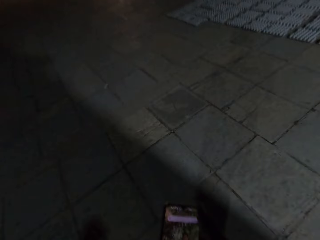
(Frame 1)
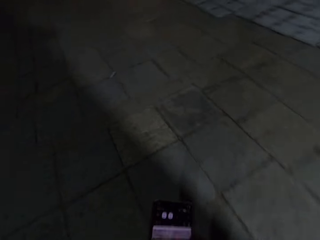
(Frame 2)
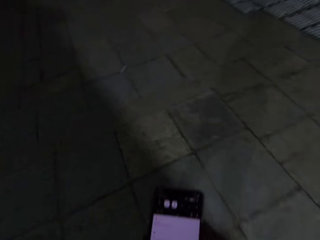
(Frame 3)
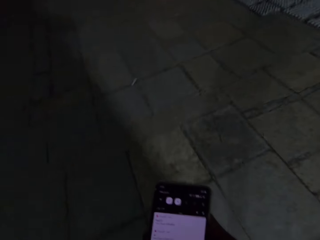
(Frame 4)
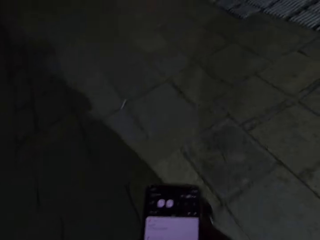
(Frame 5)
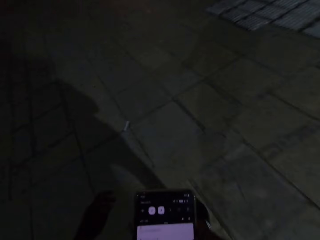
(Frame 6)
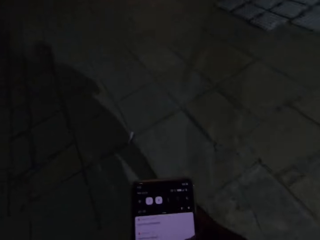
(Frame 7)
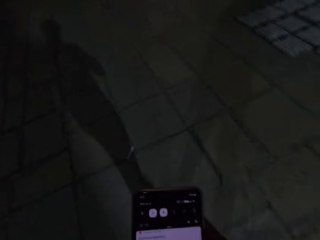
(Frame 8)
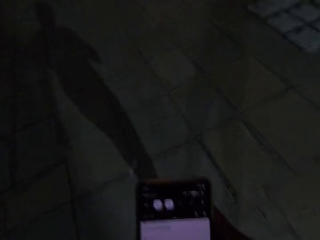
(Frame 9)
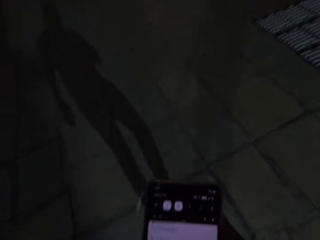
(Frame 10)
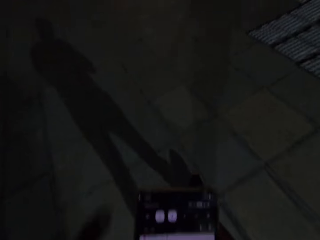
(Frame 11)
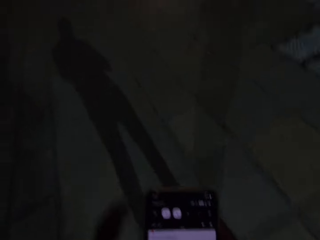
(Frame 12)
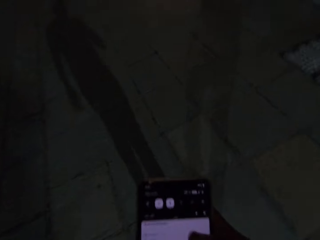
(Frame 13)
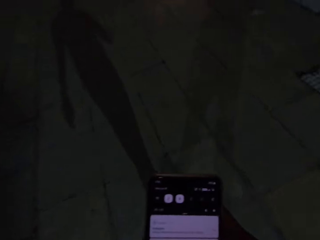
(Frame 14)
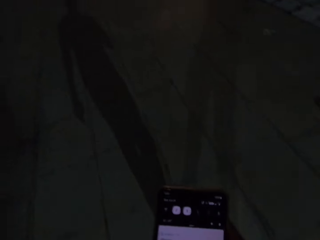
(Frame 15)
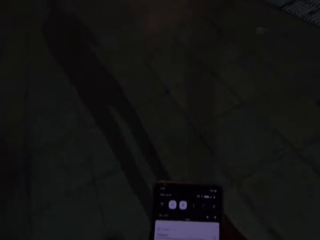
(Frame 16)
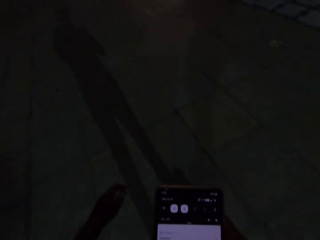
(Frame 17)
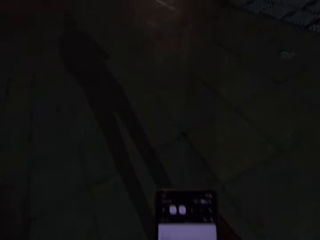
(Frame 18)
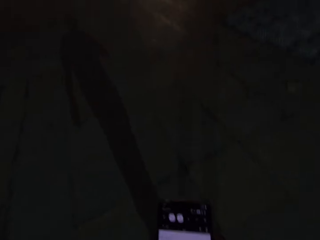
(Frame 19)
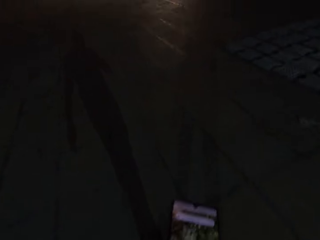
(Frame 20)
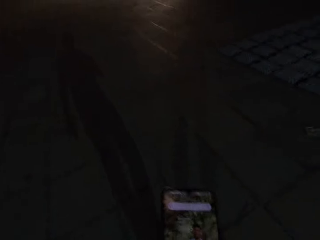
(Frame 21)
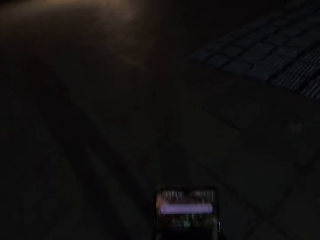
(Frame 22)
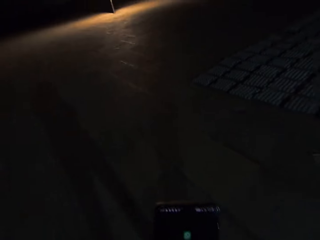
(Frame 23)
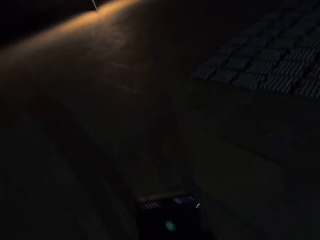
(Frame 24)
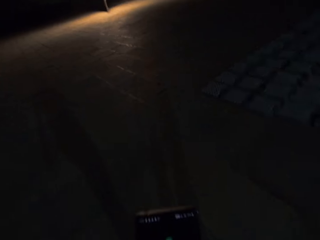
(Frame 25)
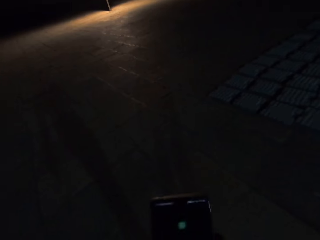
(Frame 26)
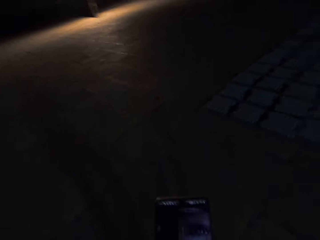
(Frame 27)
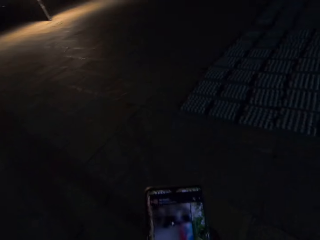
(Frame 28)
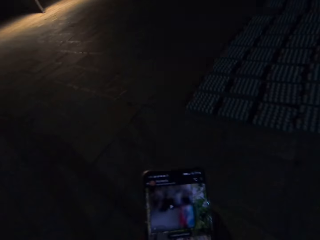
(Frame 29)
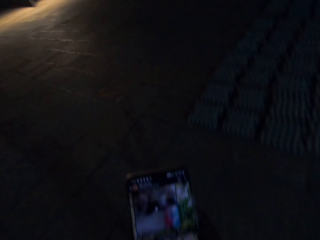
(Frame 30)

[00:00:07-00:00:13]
The camera wearer touches the phone with his hands.

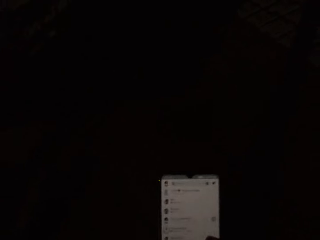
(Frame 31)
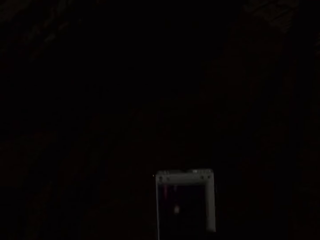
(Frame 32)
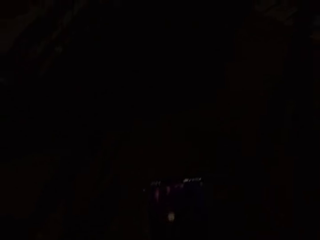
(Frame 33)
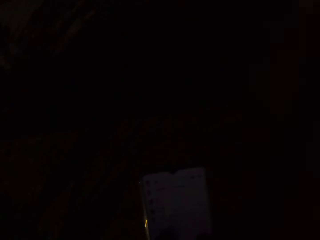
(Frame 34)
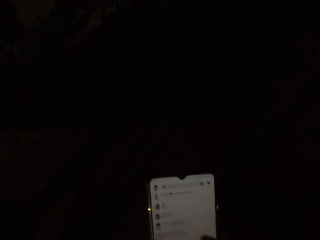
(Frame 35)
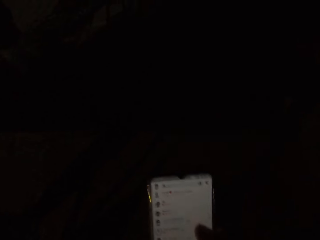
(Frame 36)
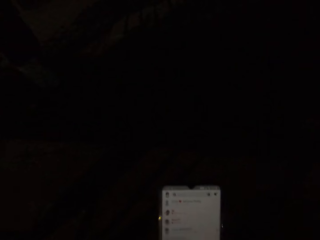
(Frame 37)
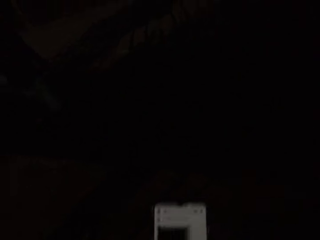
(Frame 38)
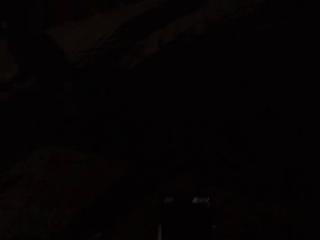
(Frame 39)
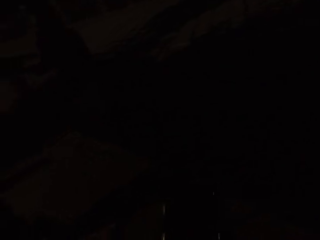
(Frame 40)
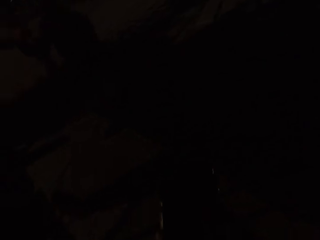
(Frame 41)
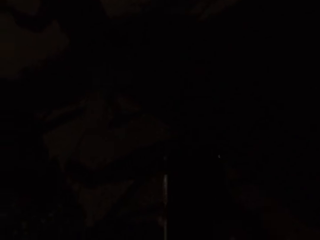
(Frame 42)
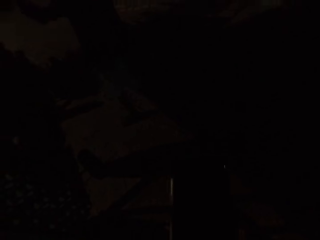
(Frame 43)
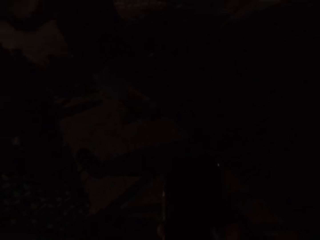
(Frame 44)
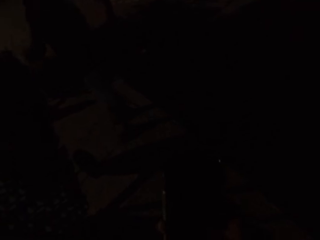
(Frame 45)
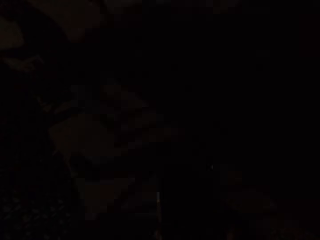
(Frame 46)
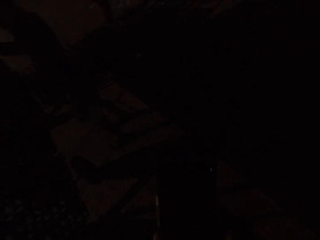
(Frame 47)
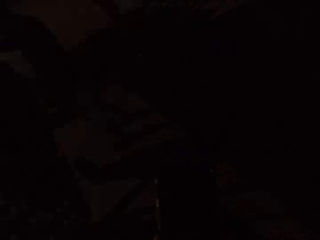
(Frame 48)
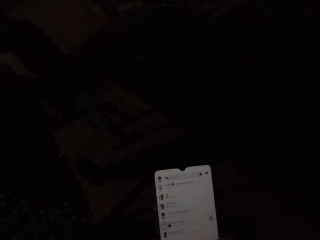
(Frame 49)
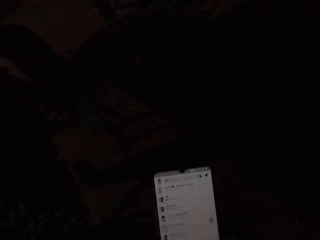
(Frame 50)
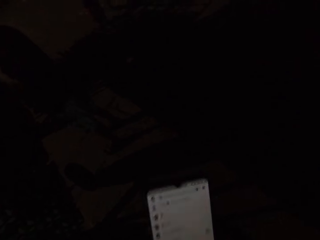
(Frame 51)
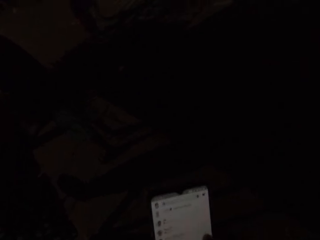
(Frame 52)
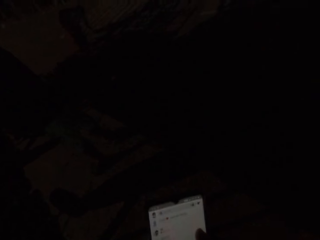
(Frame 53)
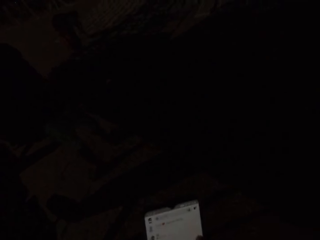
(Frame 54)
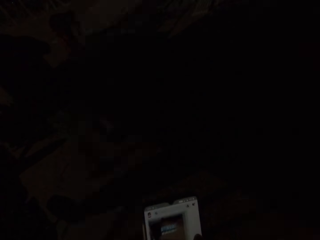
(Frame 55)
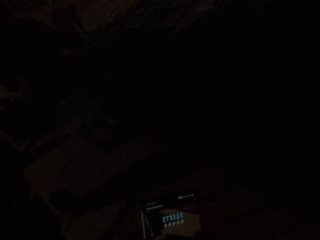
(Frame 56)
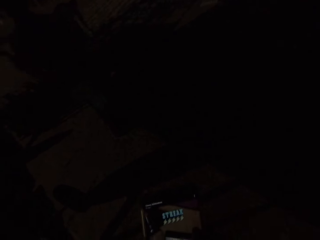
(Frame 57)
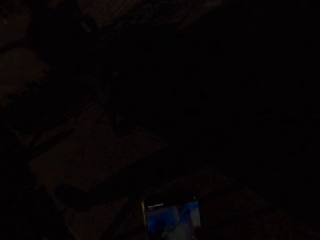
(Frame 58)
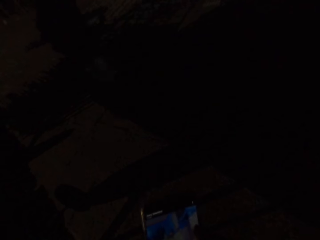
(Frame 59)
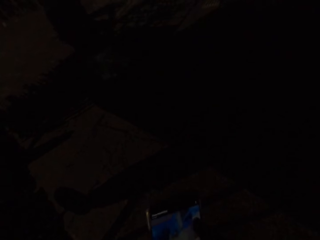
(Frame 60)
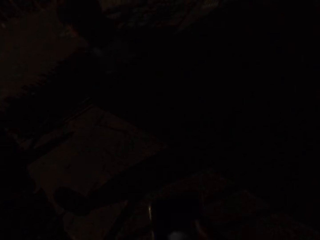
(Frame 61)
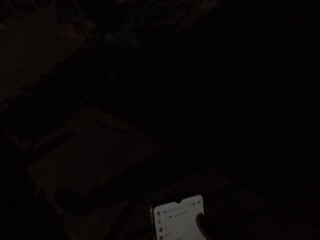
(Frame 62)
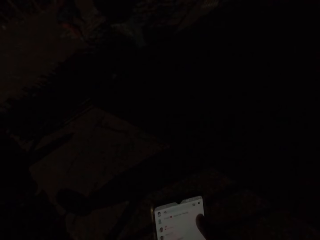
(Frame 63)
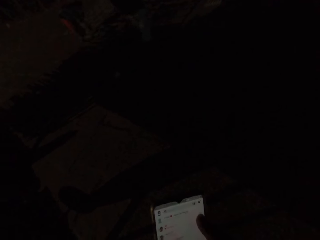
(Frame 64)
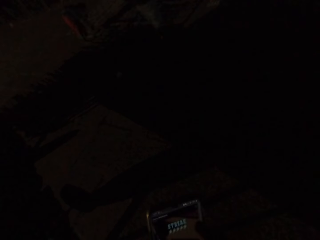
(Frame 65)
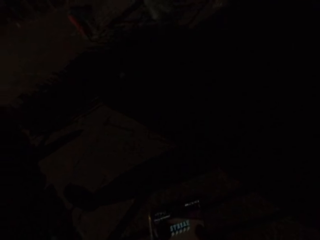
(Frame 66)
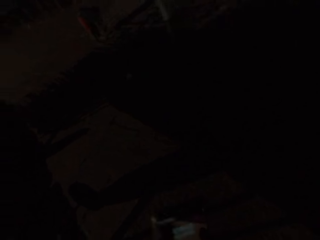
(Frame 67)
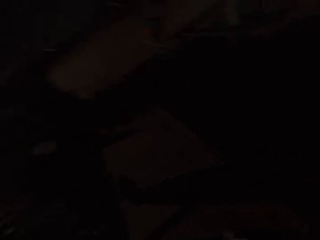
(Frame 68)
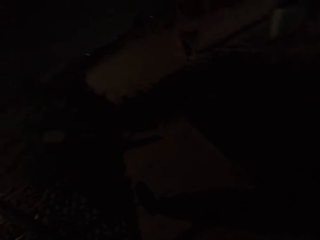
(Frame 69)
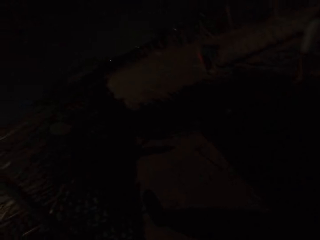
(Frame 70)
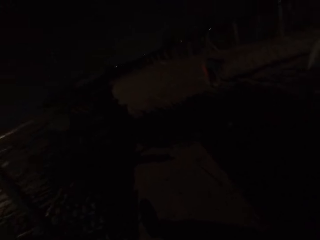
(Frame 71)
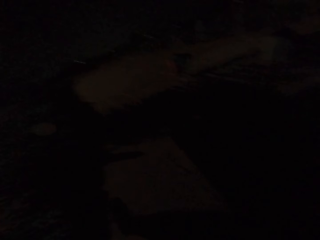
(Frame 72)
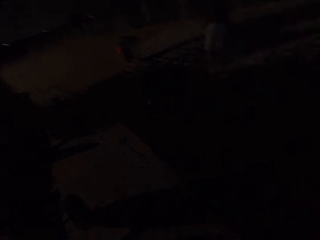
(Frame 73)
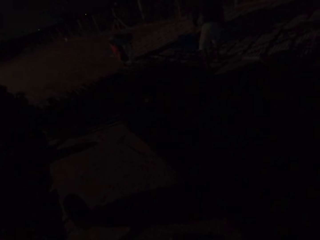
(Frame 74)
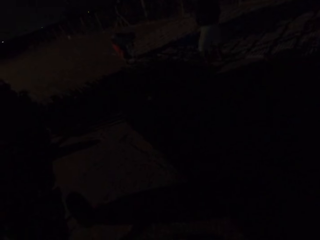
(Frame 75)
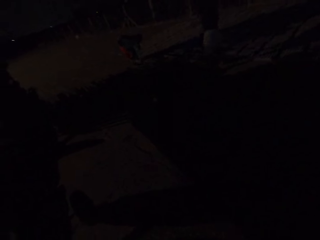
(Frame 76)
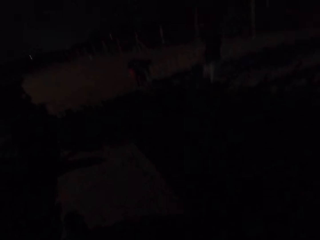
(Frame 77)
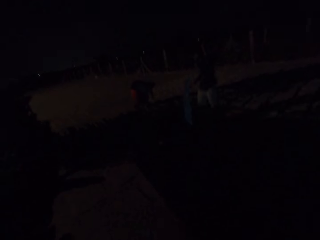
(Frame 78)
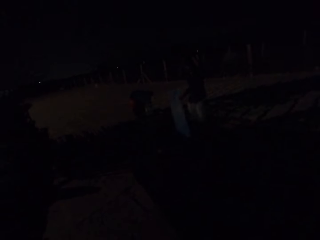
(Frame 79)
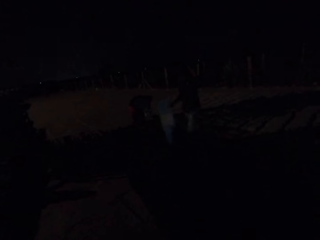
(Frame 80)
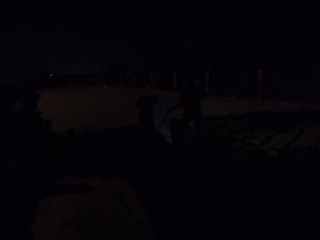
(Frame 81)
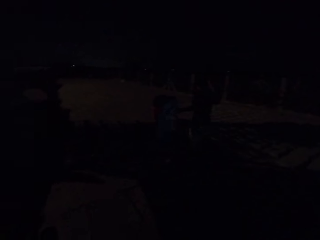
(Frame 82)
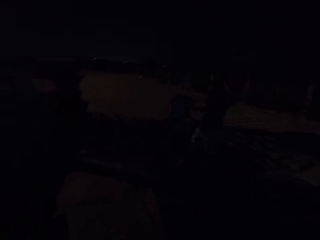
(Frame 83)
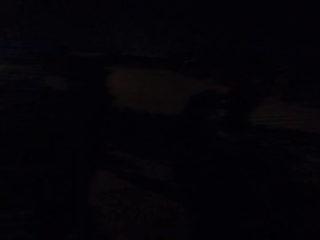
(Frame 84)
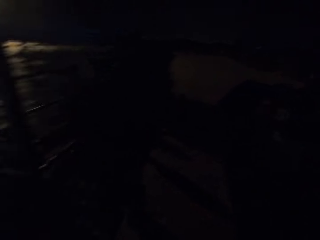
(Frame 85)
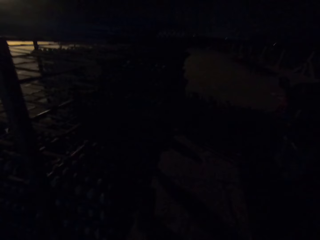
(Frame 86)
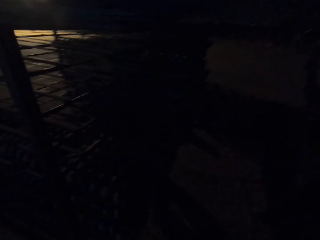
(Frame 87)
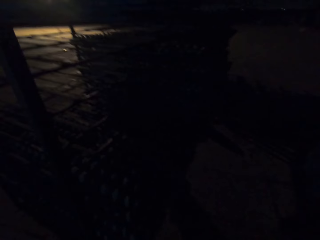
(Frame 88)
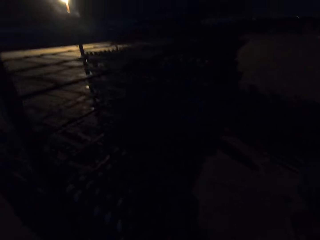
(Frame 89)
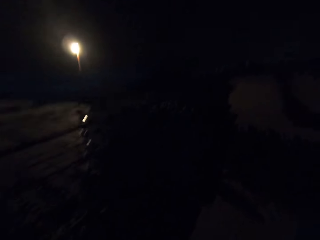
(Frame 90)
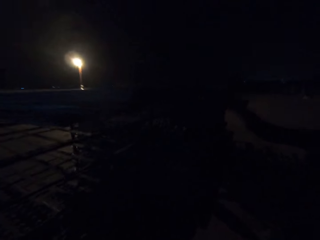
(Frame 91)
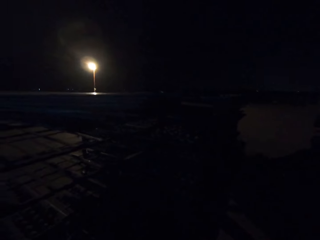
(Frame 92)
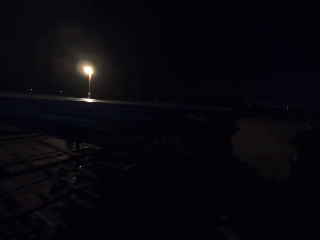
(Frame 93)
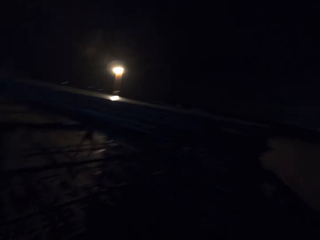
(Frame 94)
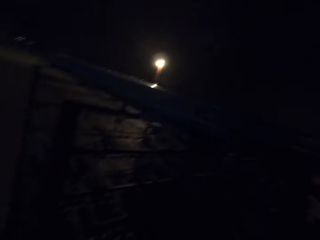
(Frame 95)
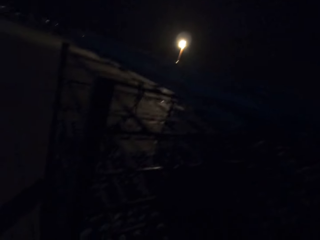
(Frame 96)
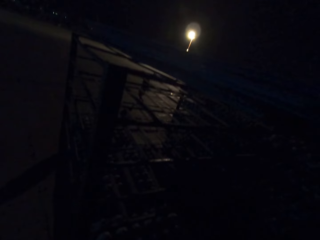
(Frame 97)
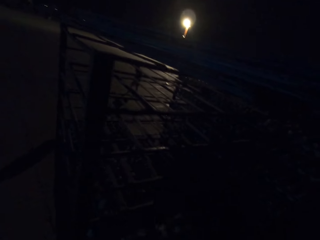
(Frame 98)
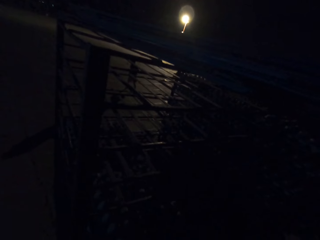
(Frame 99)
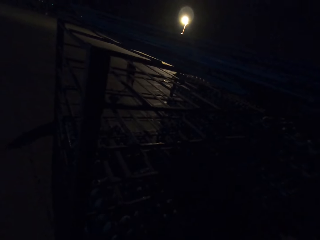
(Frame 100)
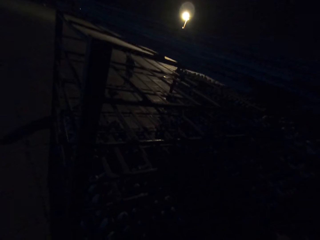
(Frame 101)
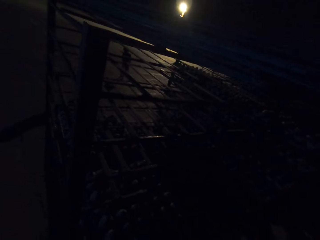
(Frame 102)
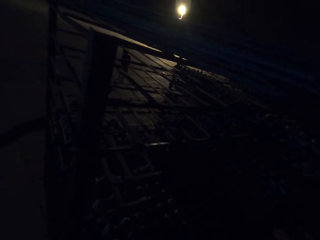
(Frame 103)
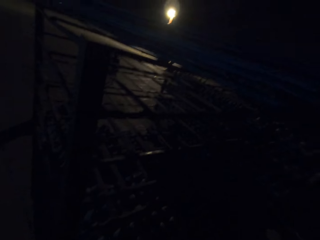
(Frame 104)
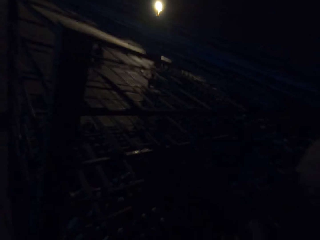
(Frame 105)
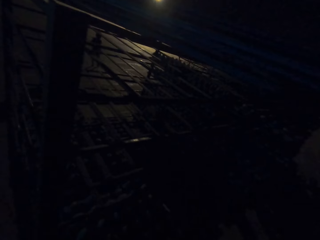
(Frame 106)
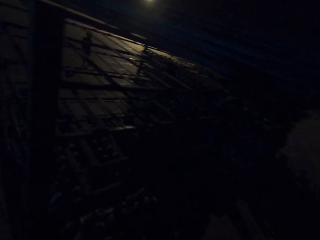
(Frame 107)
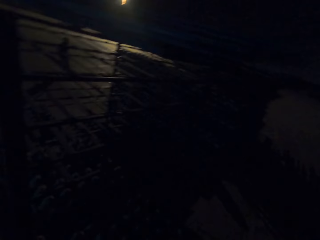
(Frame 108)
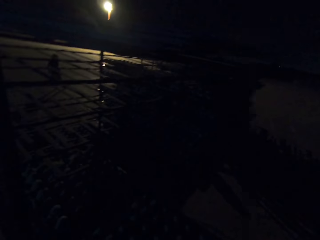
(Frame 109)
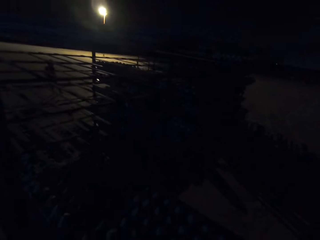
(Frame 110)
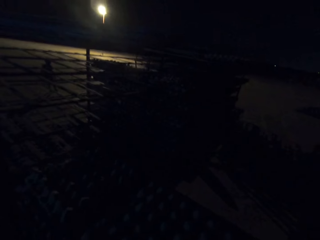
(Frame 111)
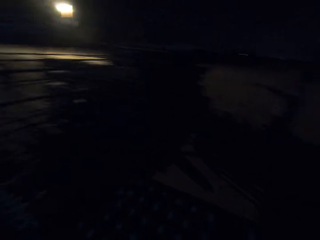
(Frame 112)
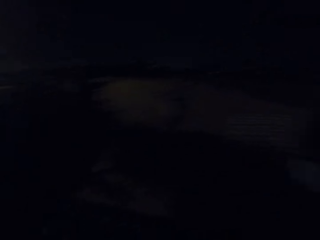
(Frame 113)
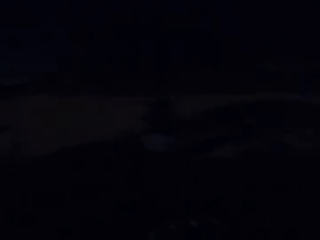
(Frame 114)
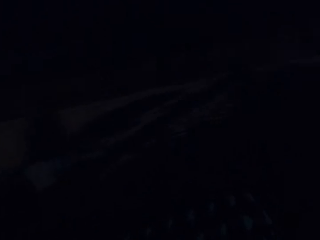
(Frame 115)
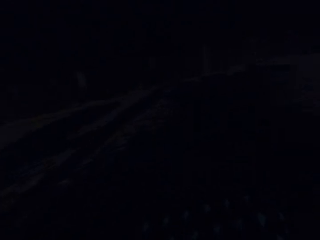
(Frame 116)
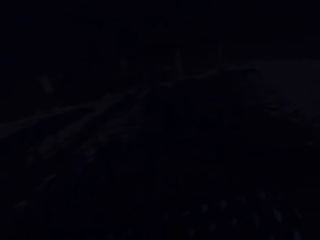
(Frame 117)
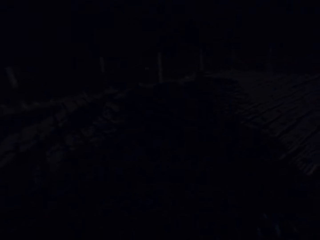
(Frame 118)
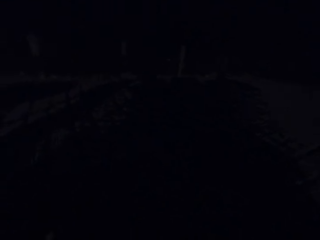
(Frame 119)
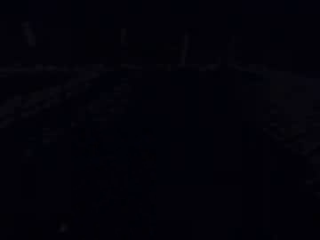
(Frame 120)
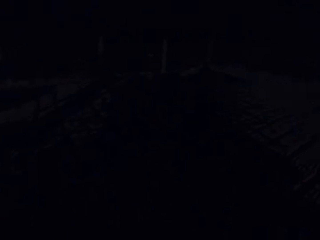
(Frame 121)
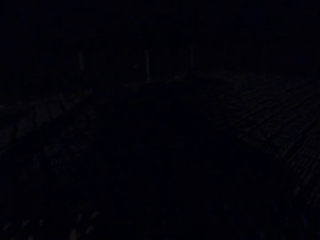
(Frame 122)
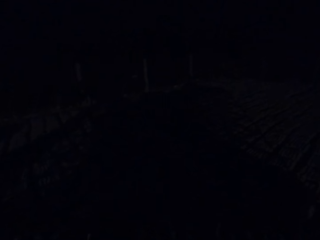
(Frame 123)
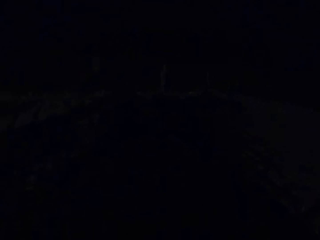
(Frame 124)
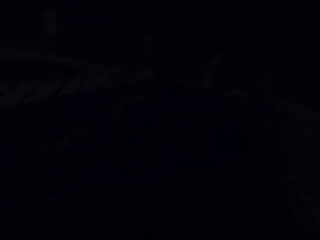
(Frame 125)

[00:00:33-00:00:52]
A man places a tray in his hands on a shelf. The camera wearer converses with the man. The man carries the tray from the shelf with his hands. A woman adjusts egg crates on the ground with her hands. The man lays the egg crates on the ground with the tray in his hands. The man removes his left hand from the tray in his hands. The man places the tray in his right hand on the shelf. The camera wearer drags the tray from the shelf with his right hand. He carries the tray from the shelf with his hands.
